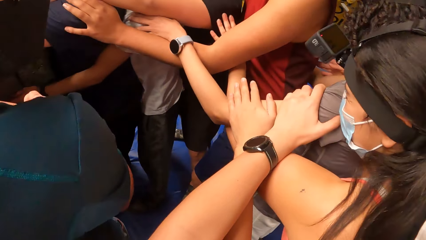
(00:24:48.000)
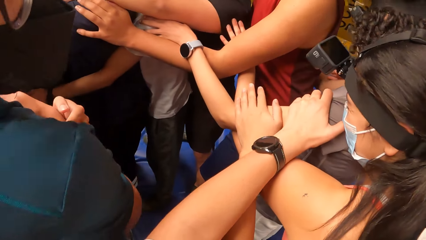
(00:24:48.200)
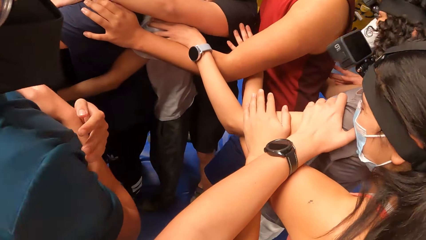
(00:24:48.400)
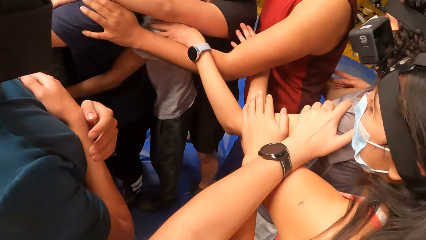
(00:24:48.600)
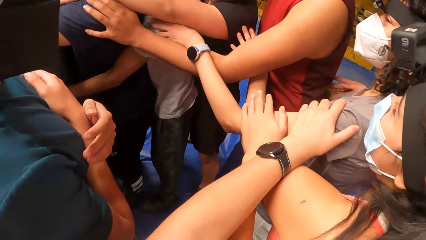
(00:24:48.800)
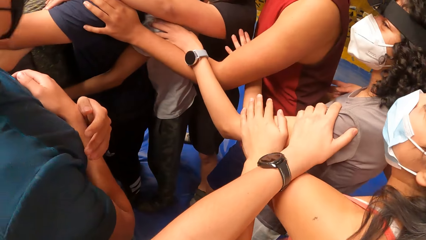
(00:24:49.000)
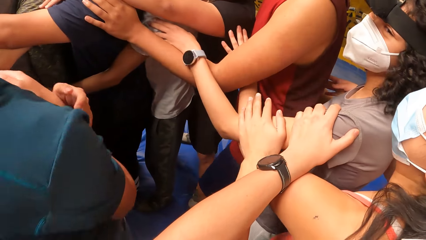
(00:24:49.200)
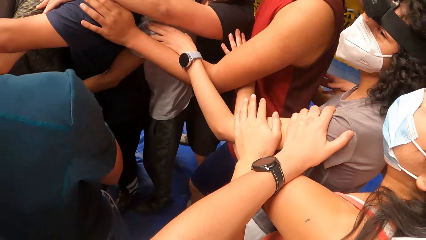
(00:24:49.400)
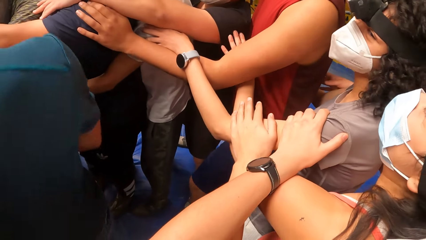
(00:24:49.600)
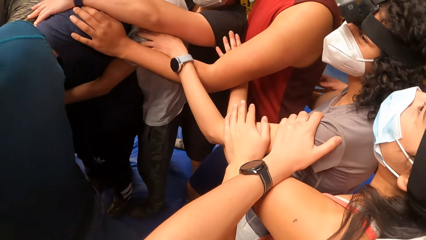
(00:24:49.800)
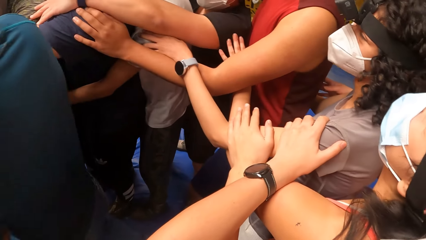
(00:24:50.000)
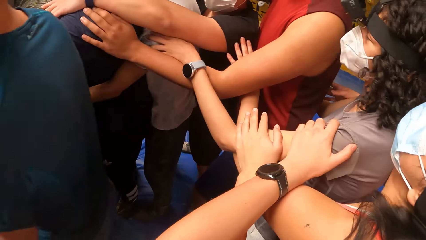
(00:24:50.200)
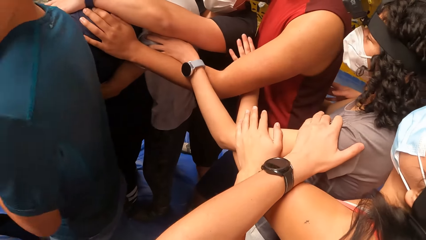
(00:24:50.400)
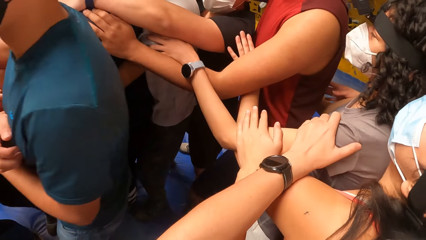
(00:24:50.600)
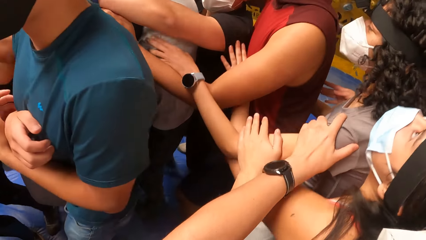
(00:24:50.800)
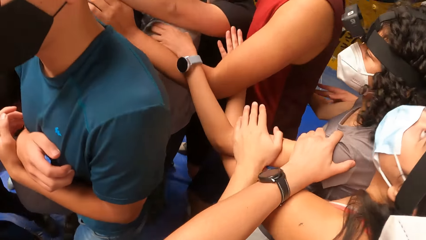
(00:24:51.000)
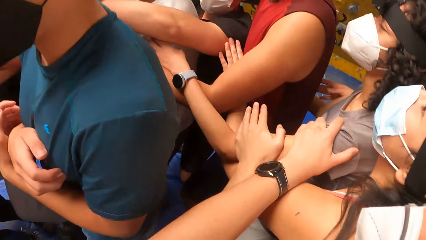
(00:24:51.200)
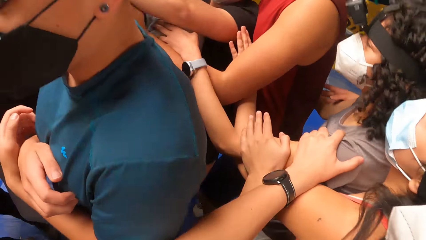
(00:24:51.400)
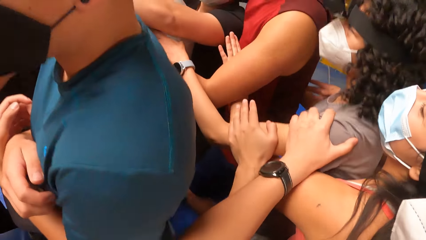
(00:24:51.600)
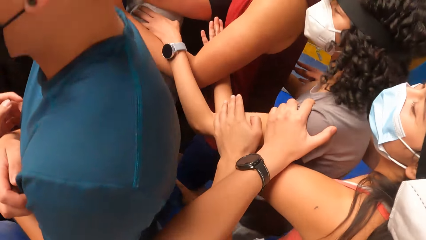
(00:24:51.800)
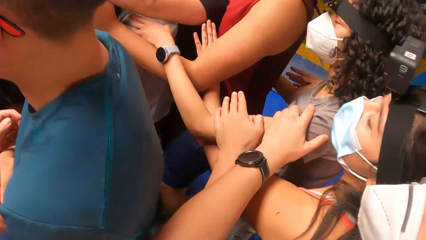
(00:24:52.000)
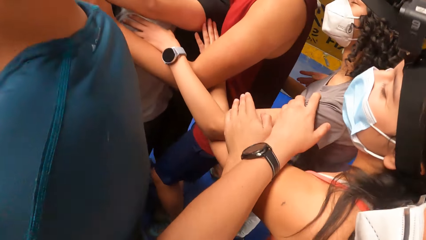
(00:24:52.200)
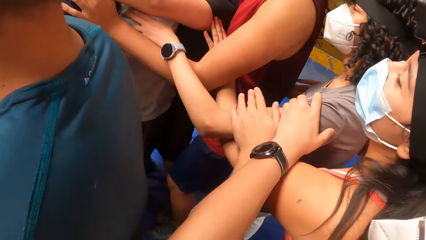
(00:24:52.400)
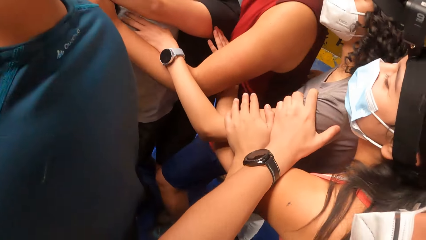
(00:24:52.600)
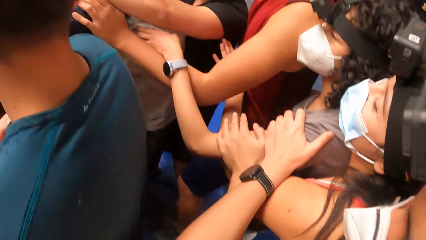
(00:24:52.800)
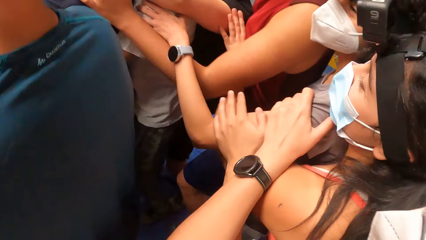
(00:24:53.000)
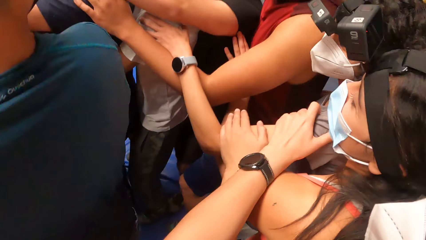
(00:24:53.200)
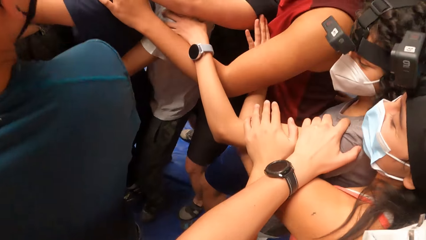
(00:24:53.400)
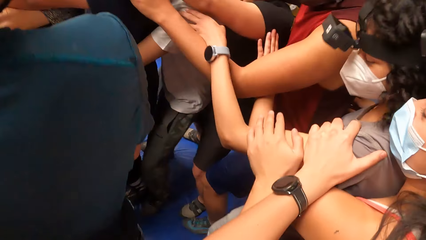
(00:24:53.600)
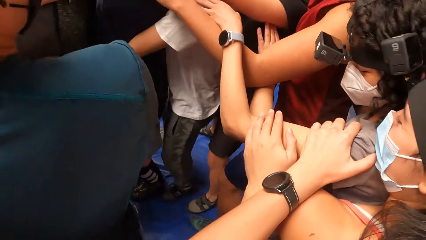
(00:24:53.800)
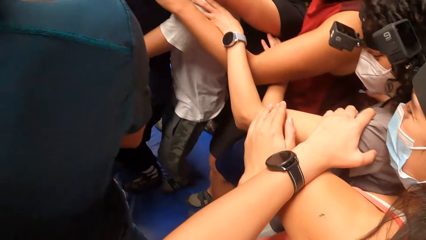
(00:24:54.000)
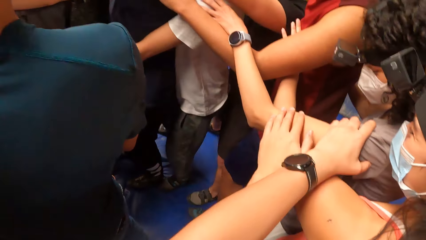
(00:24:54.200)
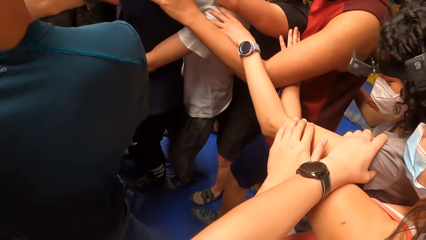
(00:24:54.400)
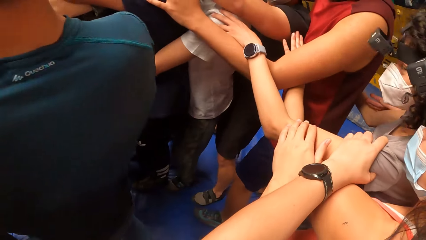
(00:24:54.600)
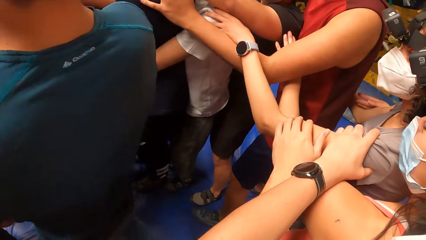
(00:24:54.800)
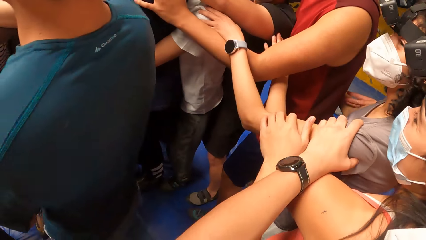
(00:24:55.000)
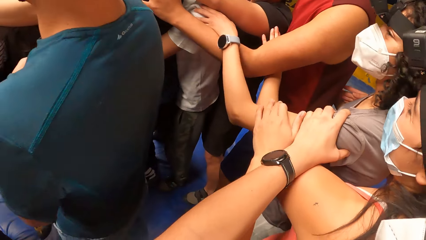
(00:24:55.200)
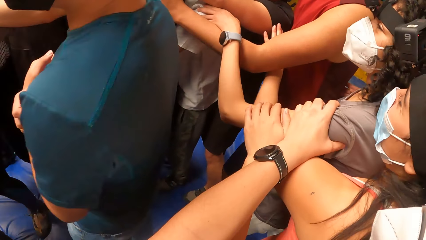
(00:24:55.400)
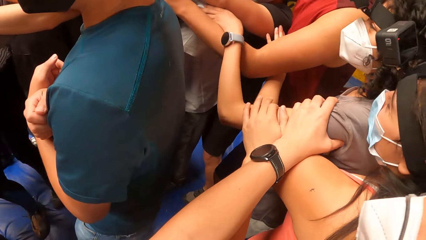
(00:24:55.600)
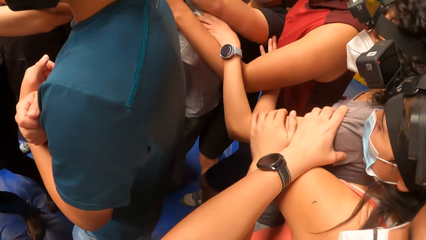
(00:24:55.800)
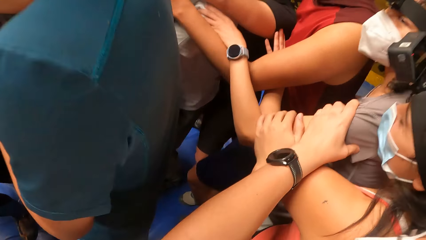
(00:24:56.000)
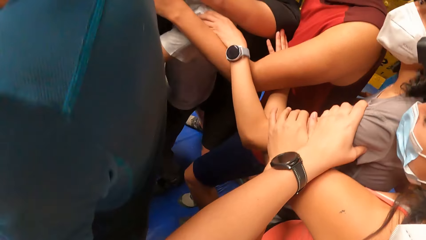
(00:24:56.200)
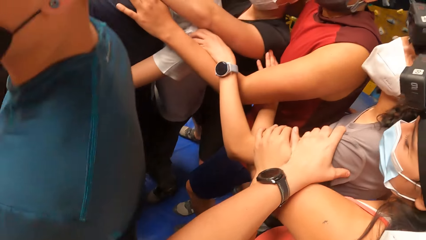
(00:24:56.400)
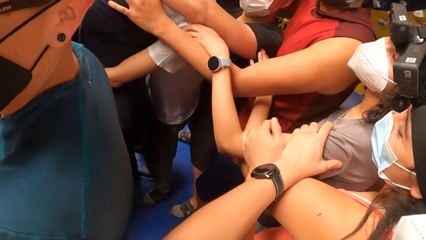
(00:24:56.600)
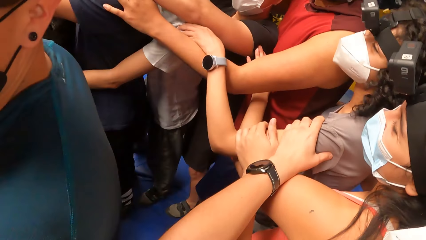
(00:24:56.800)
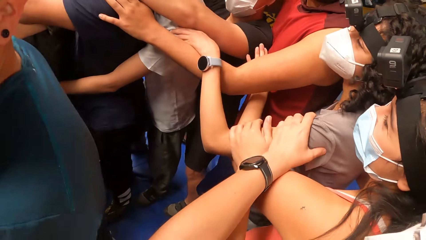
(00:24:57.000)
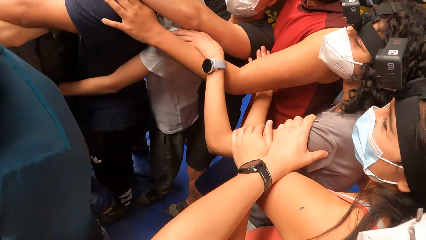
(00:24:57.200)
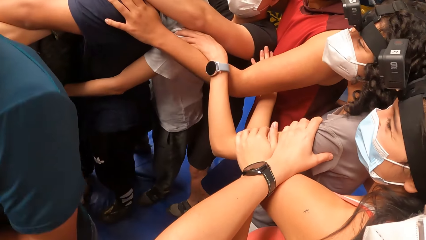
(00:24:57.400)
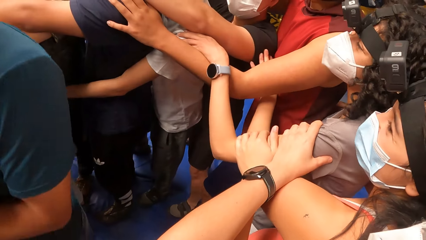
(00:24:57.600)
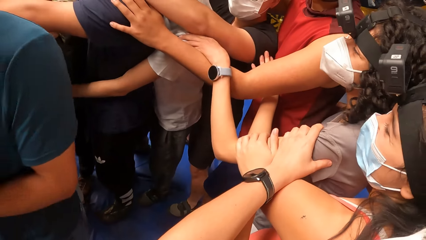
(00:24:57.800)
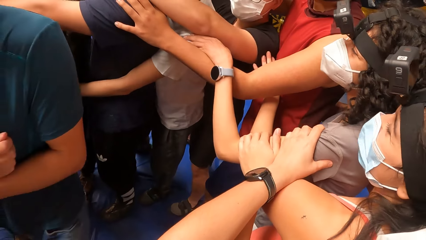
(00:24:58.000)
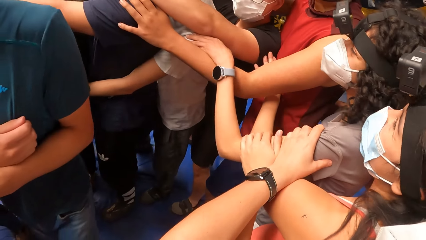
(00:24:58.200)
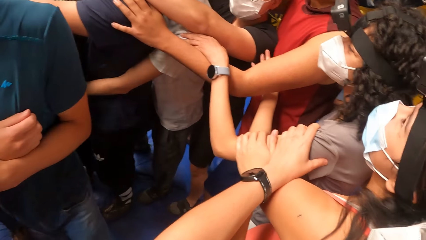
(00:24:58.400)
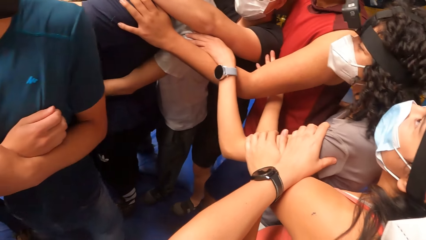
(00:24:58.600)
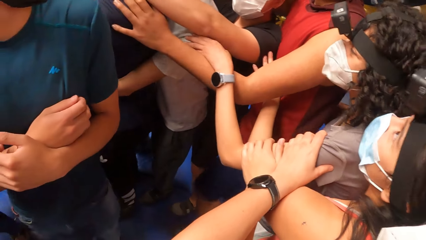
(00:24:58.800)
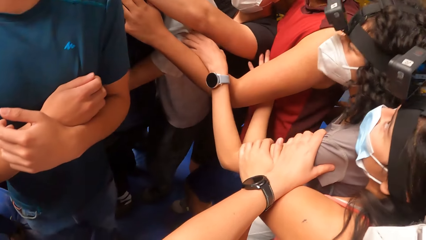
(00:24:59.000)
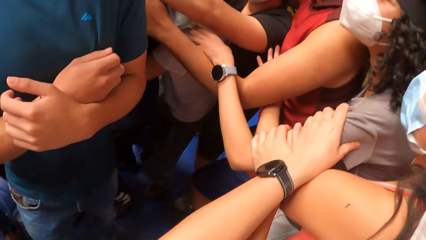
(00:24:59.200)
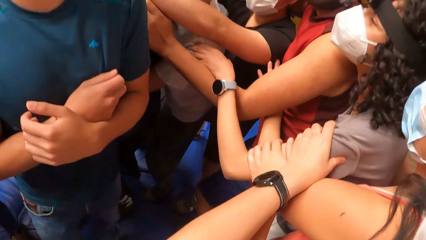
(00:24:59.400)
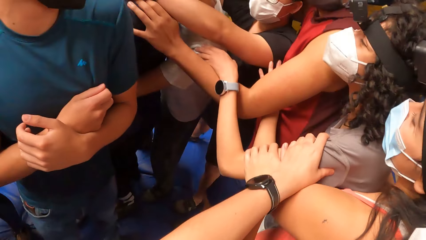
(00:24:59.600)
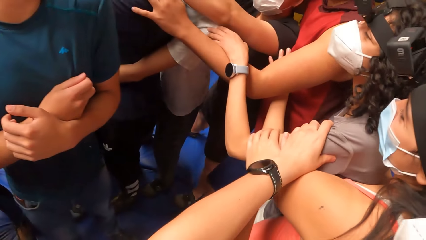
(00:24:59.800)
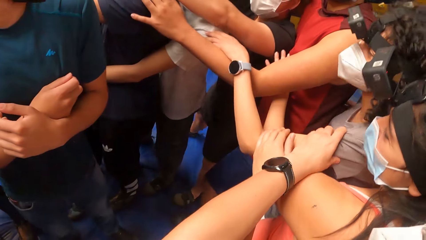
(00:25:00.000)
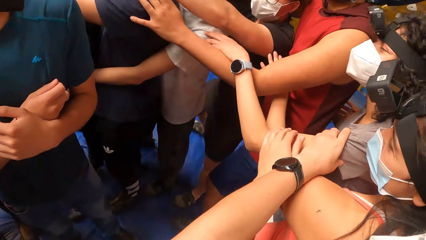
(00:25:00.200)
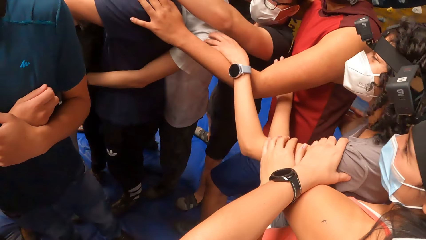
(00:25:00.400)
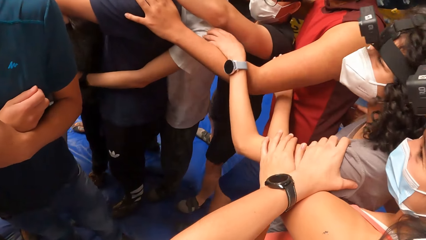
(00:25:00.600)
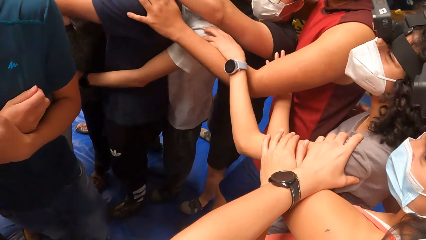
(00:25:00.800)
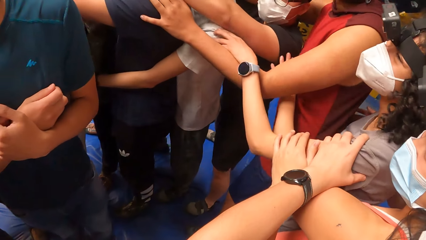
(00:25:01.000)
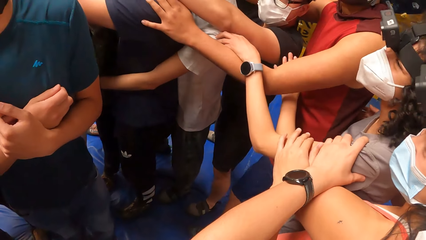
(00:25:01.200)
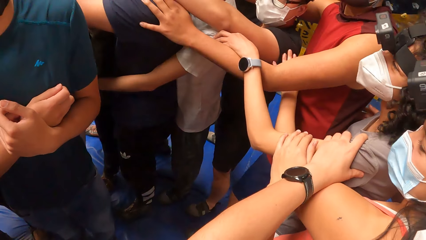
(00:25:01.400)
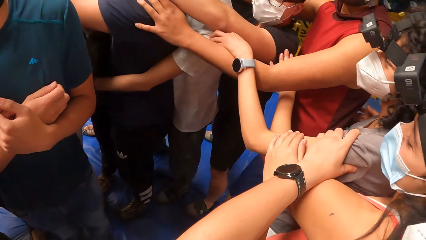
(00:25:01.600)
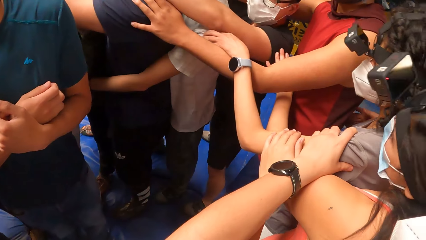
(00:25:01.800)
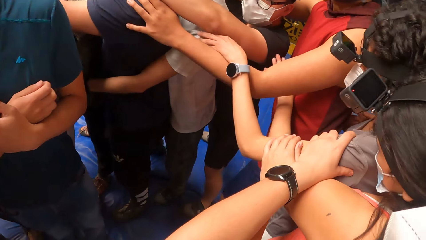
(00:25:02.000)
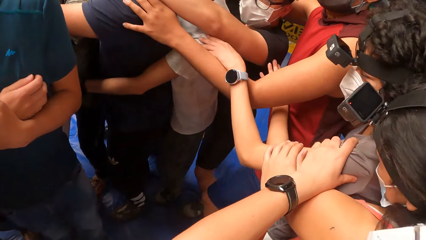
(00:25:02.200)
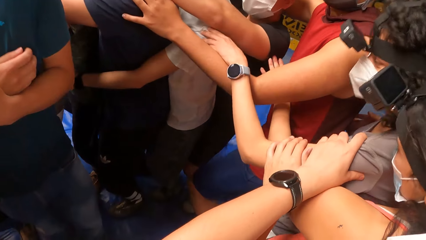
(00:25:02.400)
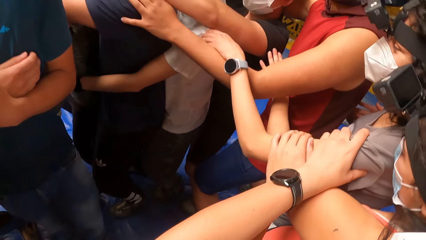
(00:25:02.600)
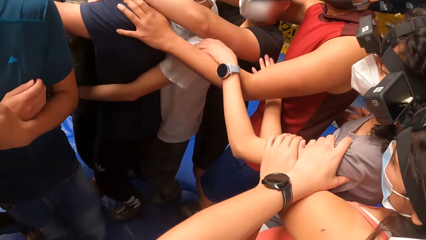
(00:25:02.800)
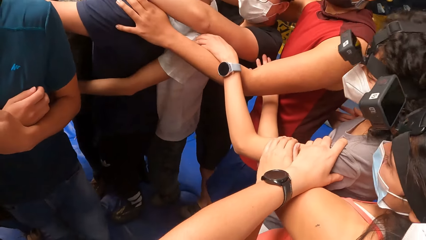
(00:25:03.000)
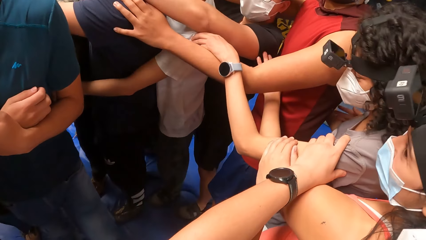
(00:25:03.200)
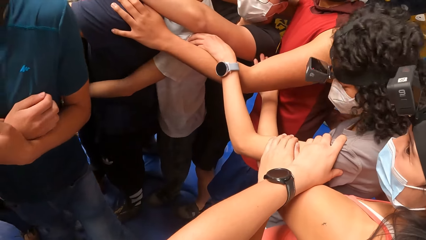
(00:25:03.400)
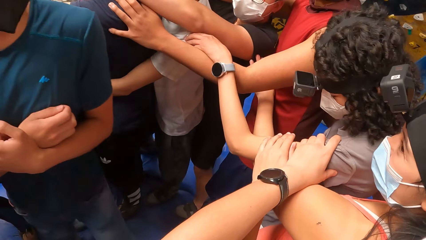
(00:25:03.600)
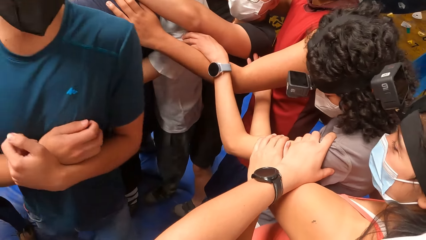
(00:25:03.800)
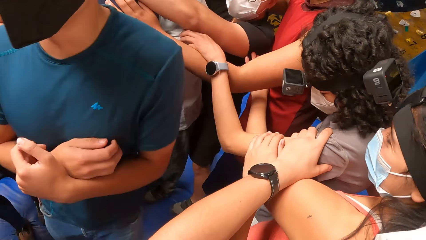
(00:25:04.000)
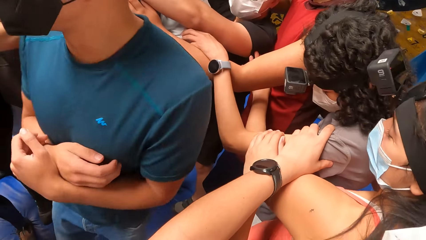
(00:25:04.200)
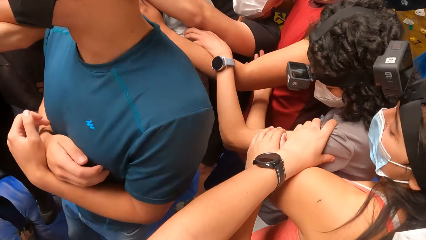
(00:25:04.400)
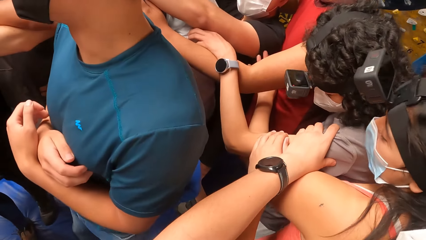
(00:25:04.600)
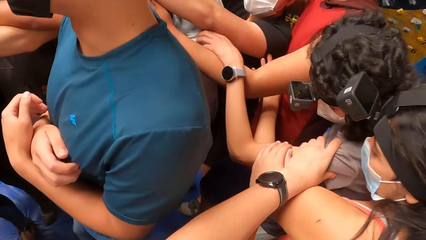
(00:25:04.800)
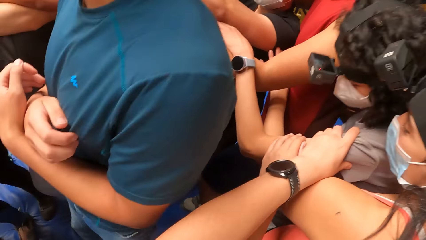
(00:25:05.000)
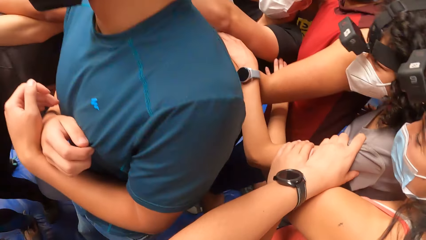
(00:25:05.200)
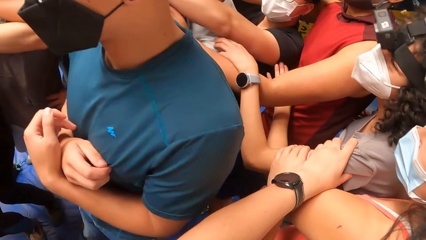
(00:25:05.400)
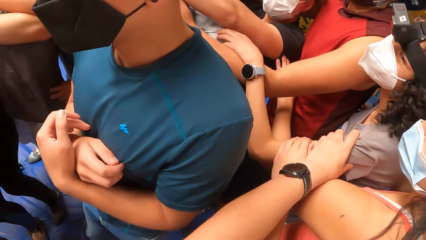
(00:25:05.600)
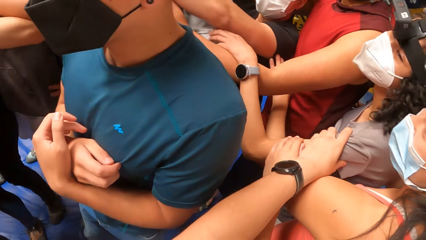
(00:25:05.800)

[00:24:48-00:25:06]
The camera wearer jumps up.
